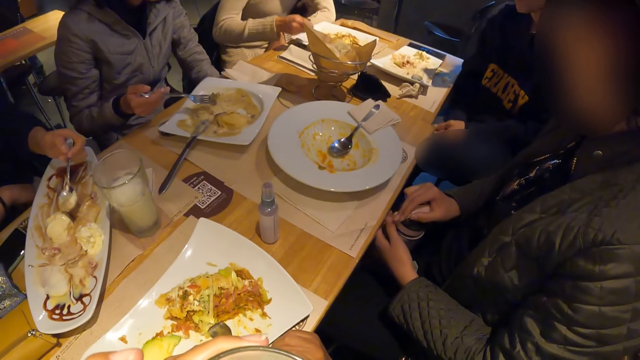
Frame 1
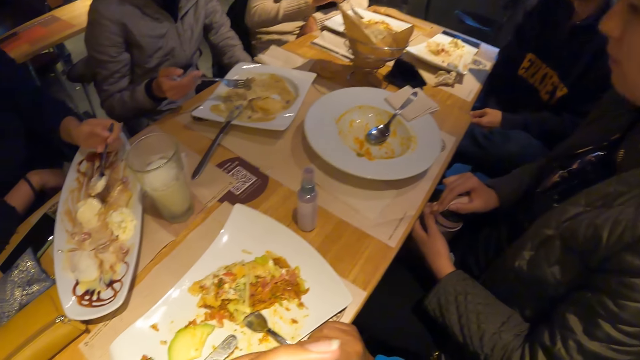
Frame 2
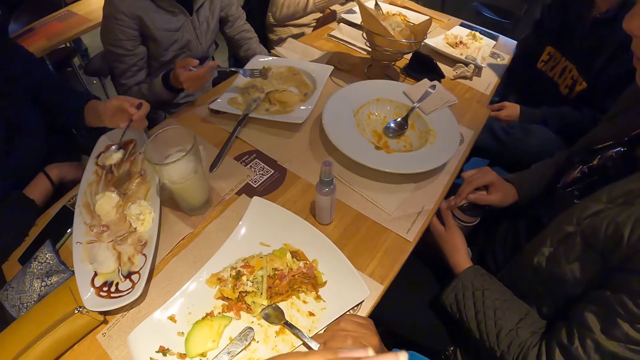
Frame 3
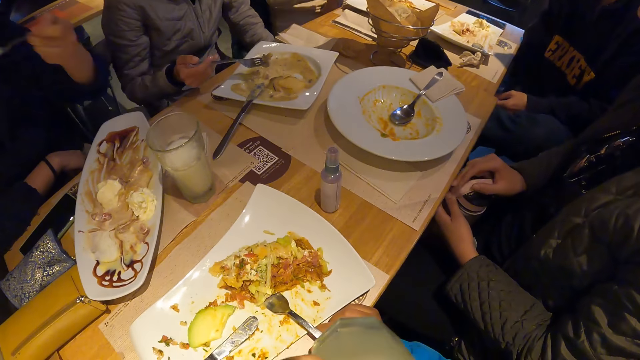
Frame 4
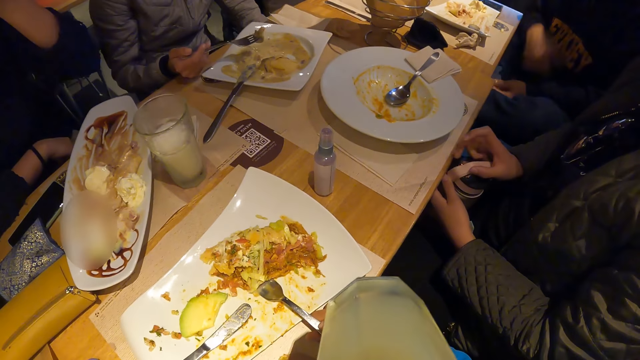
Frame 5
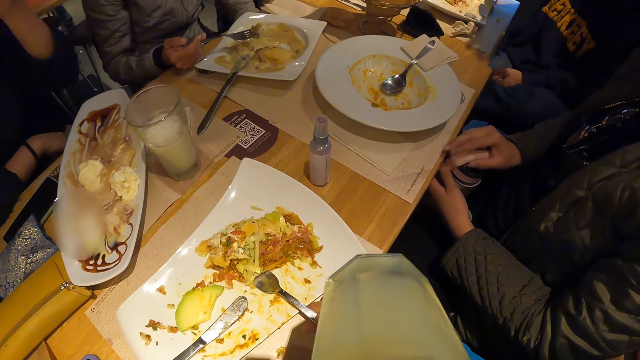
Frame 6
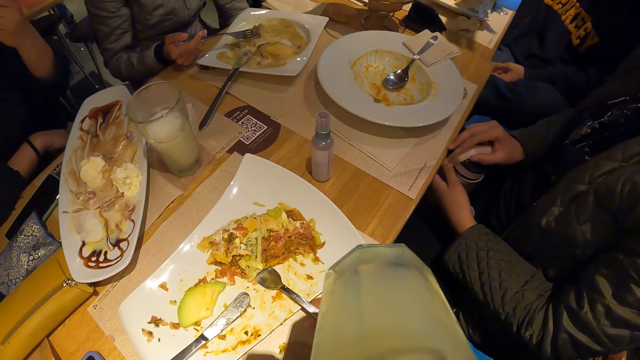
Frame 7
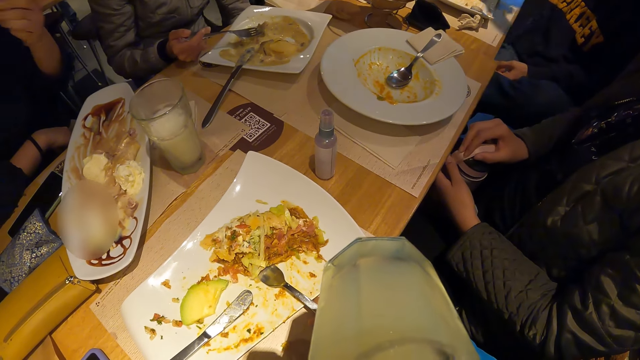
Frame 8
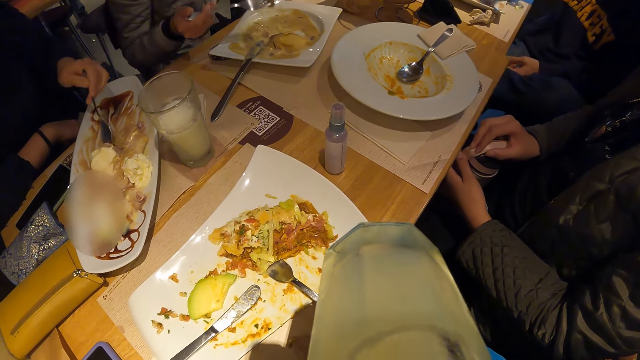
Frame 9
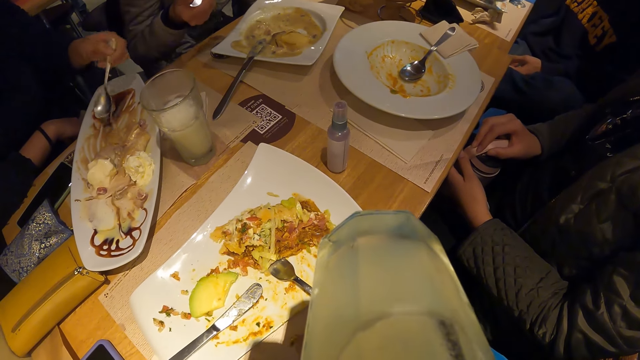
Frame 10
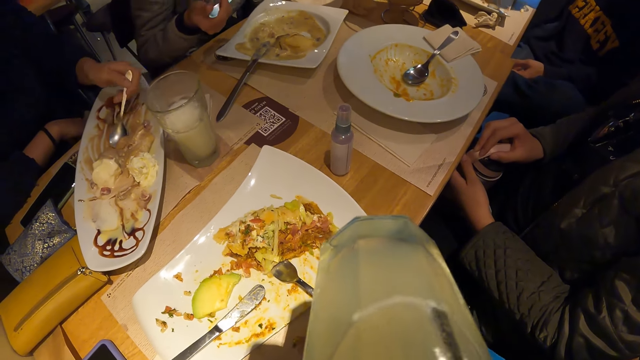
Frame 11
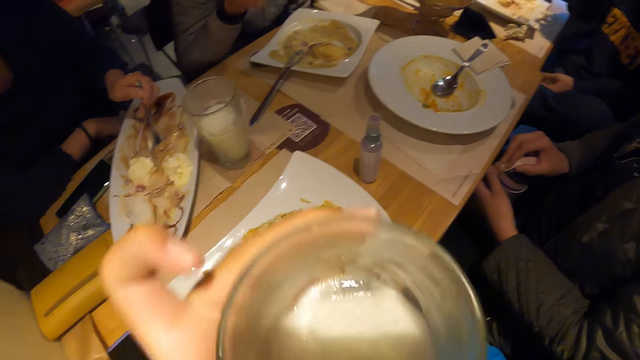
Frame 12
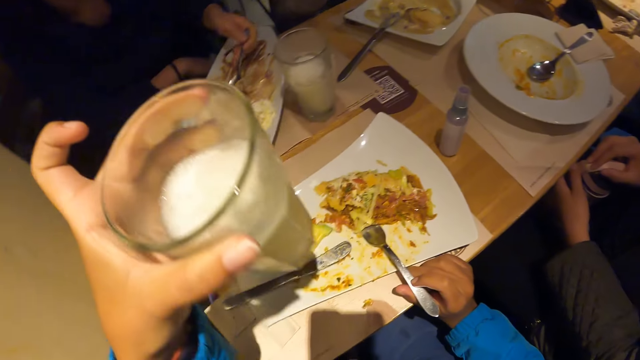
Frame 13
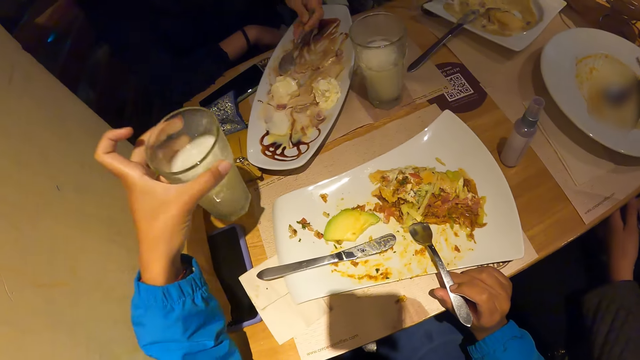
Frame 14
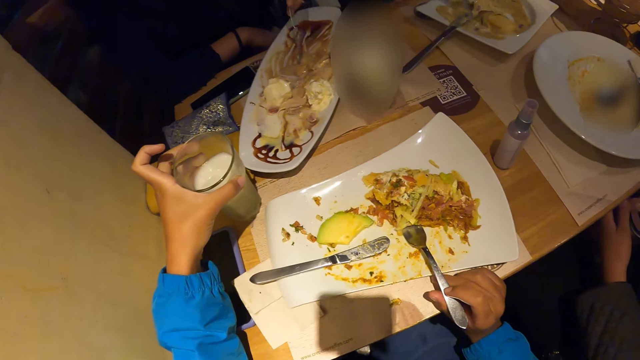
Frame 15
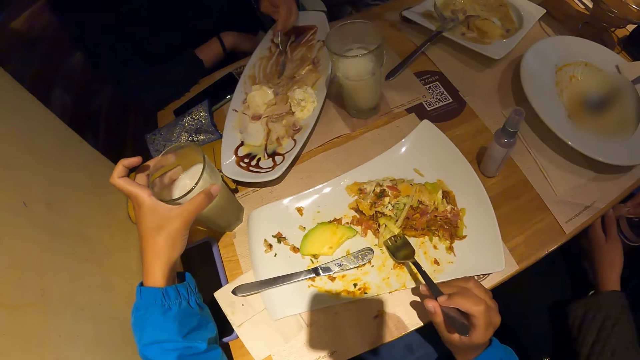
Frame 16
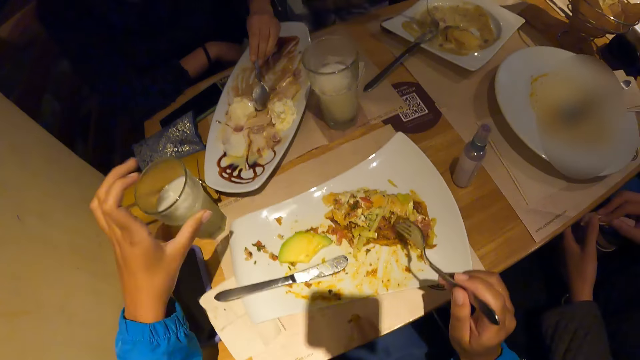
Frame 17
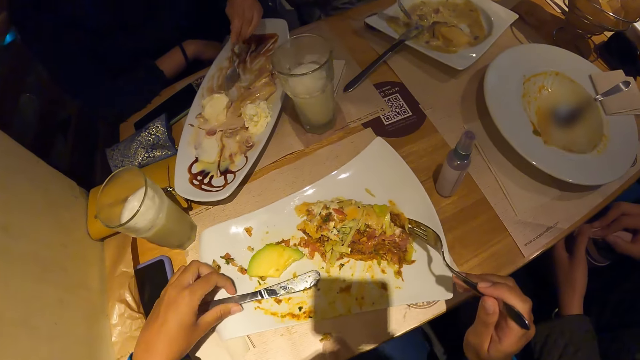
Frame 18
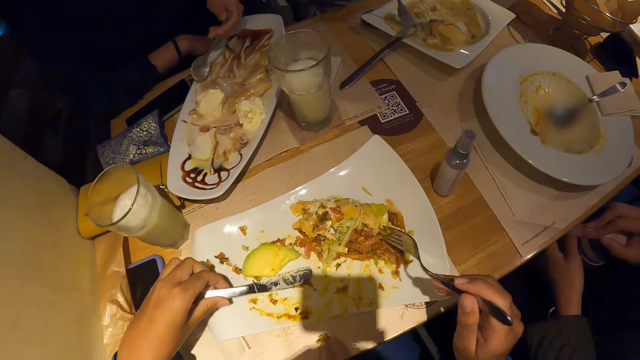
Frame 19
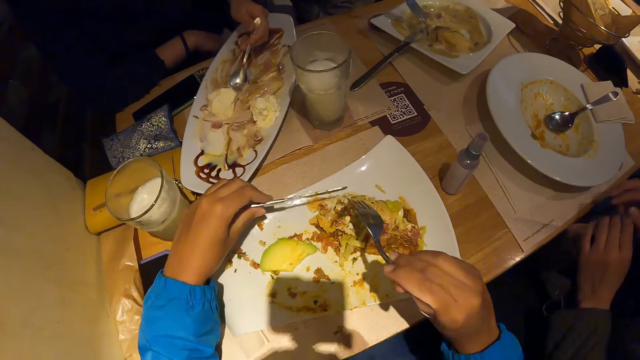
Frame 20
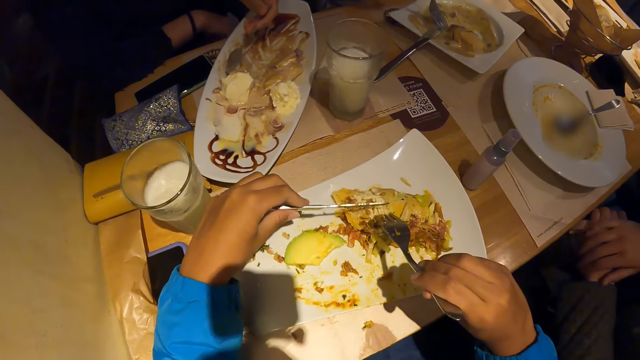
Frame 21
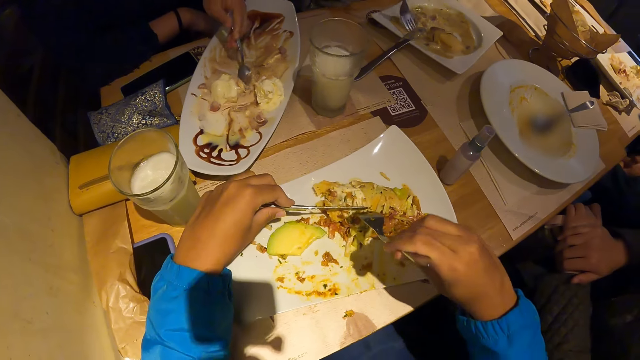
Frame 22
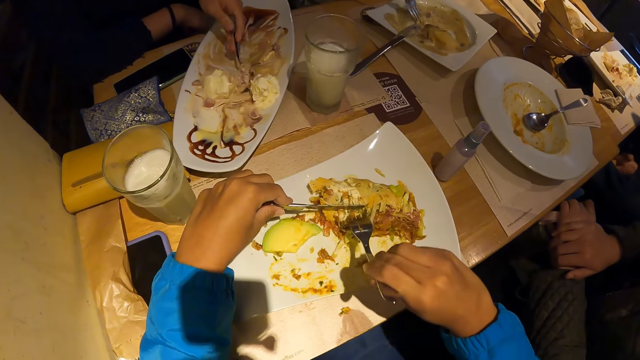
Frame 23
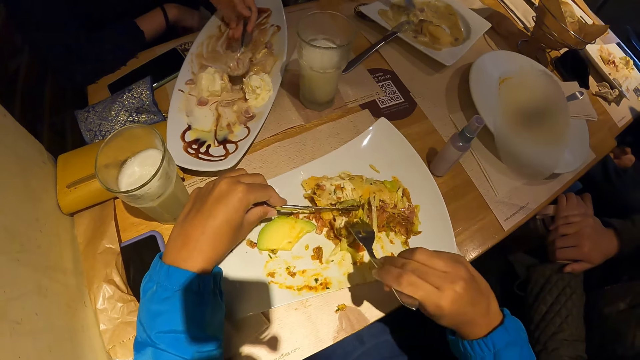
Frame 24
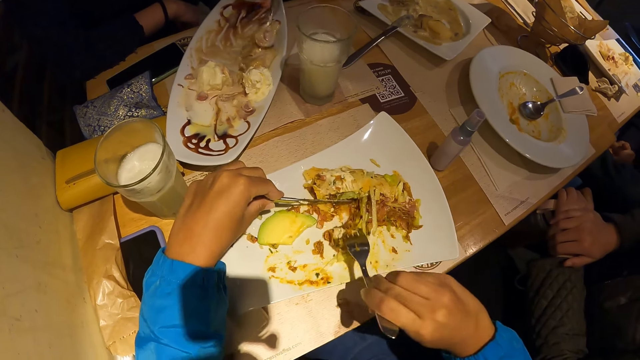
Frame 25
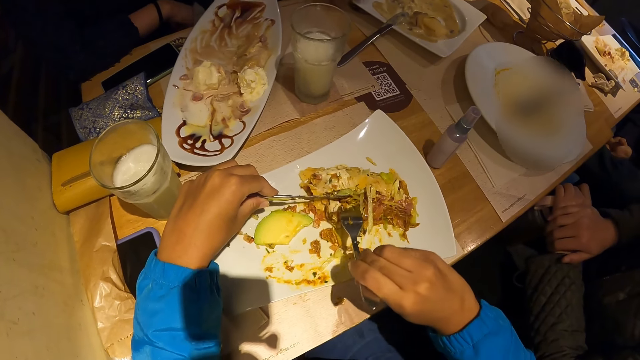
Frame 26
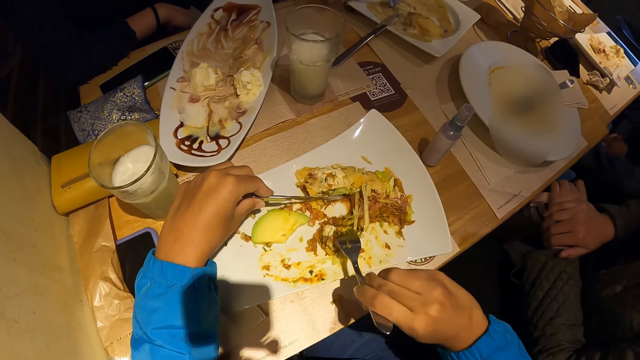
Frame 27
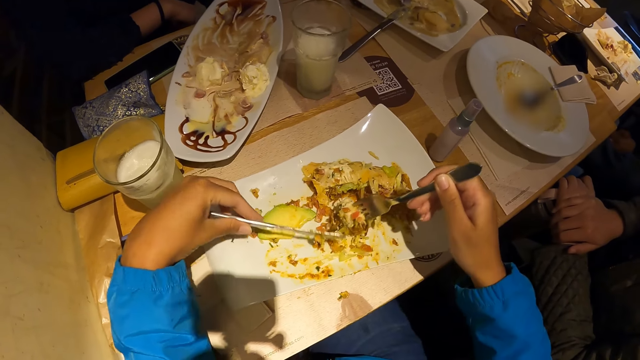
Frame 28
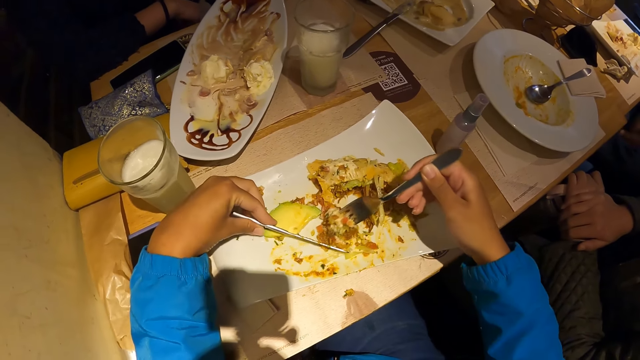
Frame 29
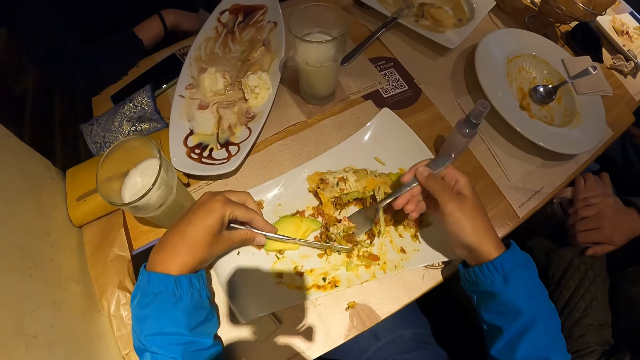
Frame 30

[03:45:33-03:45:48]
A man eats something. The camera wearer drops the glass cup on the table with his left hand. He picks up the knife from the plate on the table with his left hand. He scoops food.

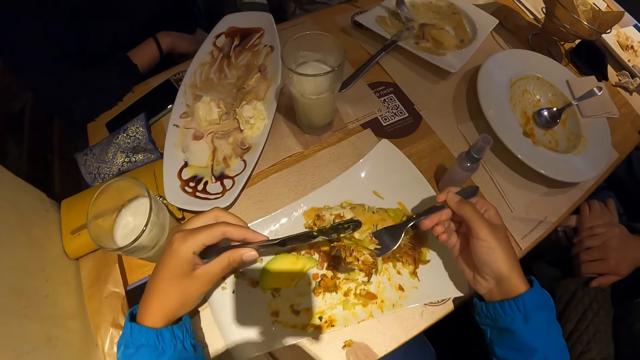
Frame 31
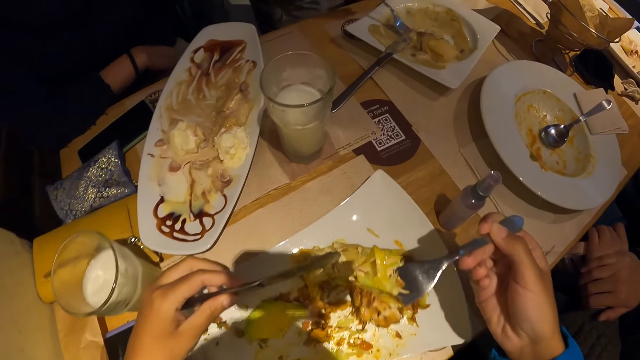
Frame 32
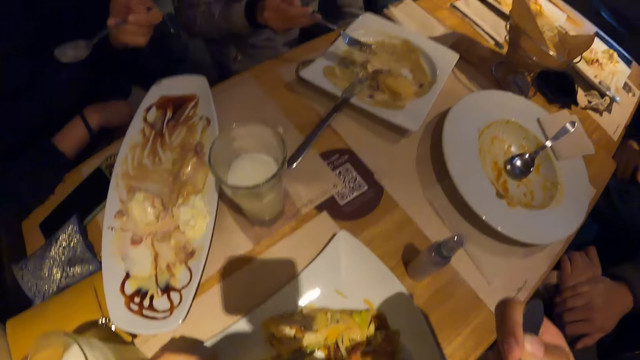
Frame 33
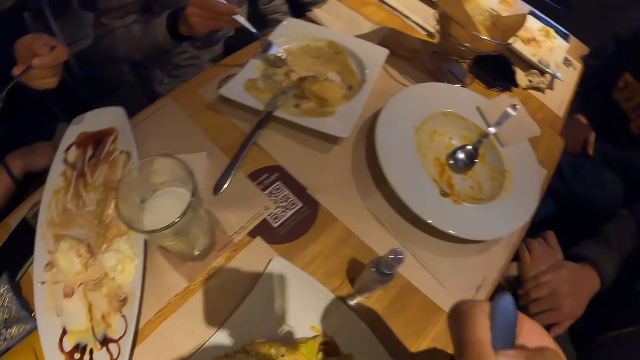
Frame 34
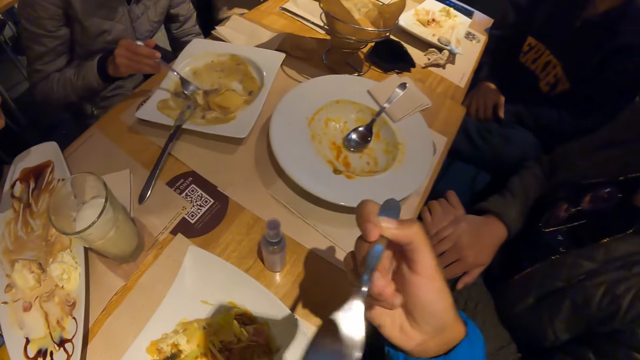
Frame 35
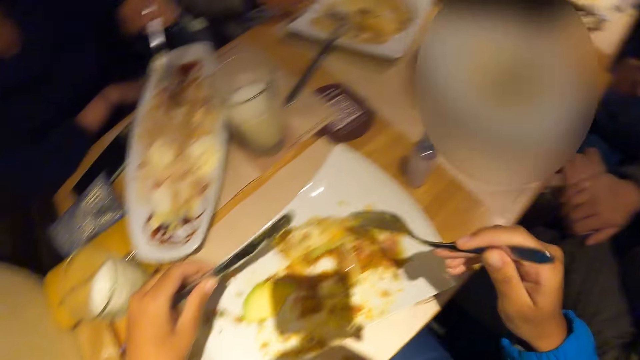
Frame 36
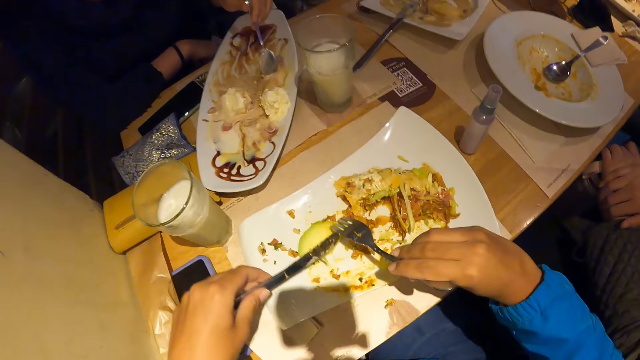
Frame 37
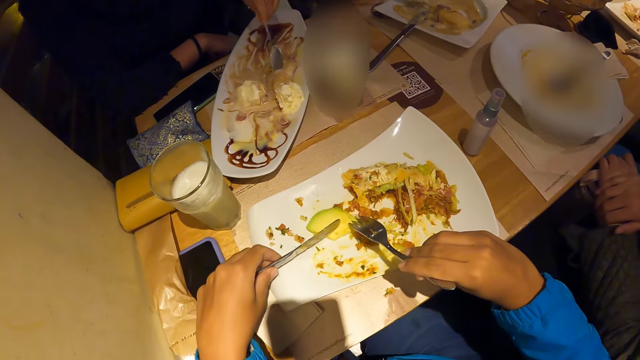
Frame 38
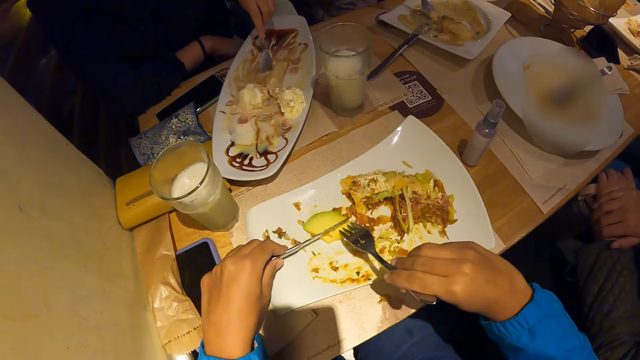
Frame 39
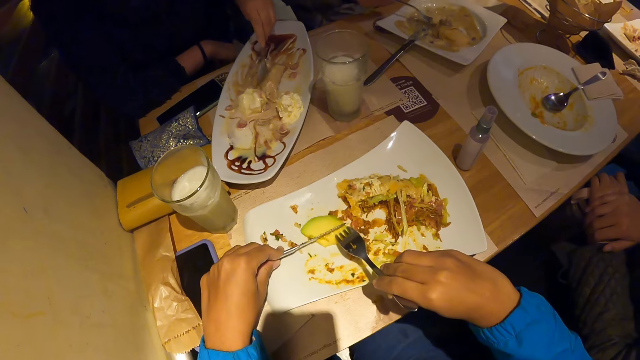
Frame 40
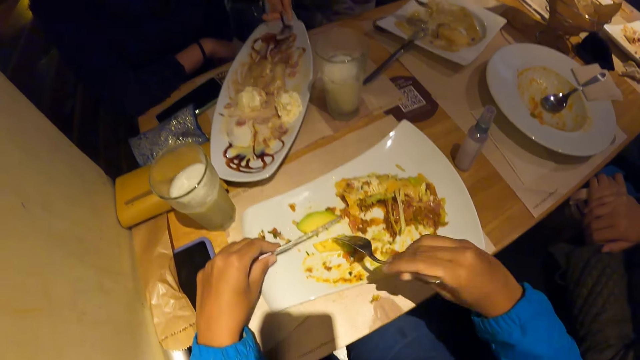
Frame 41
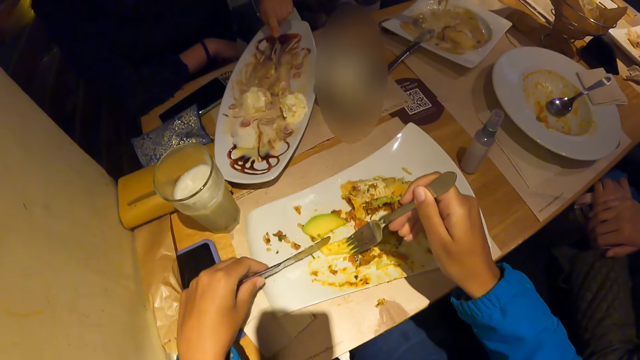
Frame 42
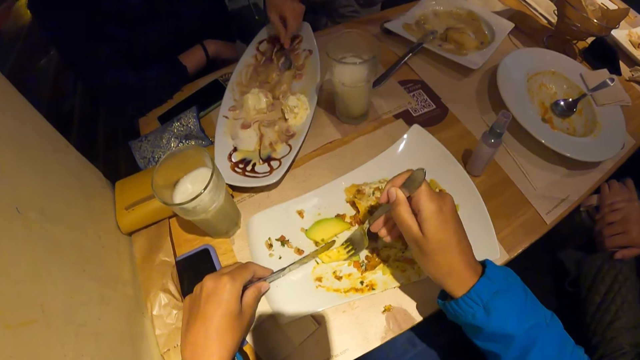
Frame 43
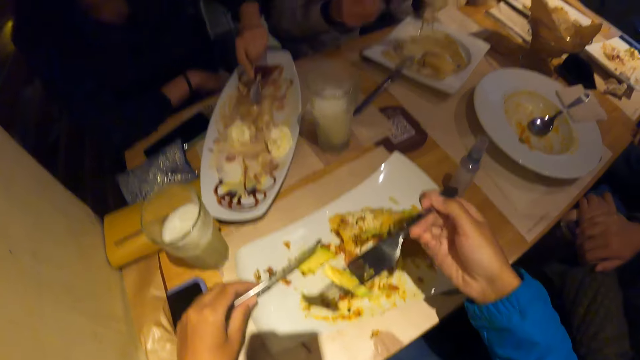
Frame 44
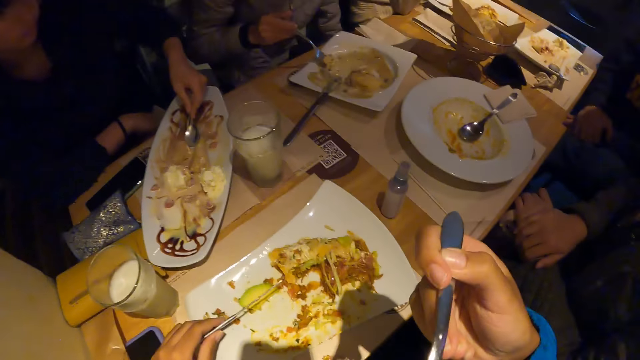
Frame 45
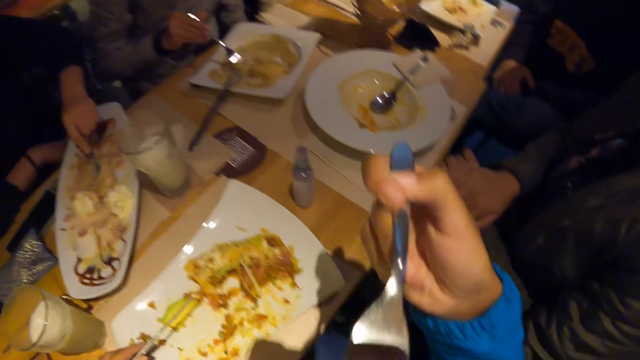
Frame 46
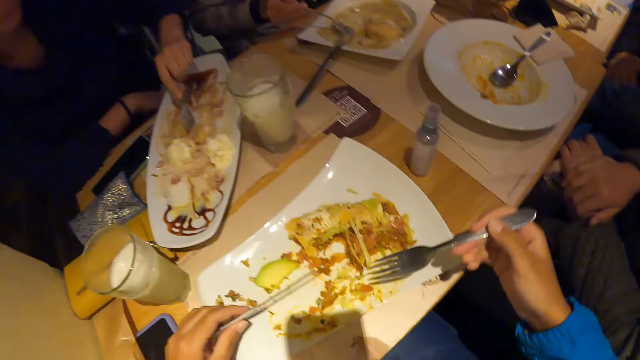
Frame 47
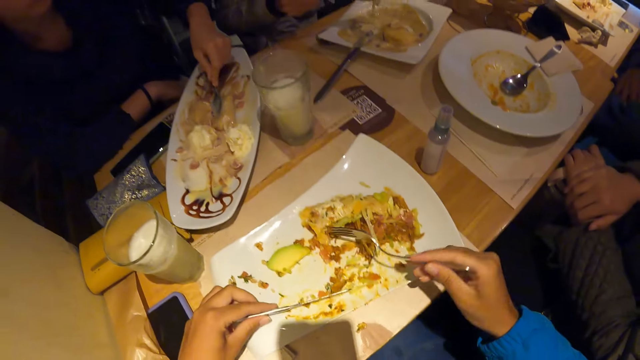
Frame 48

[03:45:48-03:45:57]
The camera wearer eats the meal from the plate on the table with the fork and knife in both hands. They scoop the food. They cut the food. They scoop the food. They eat the food.
